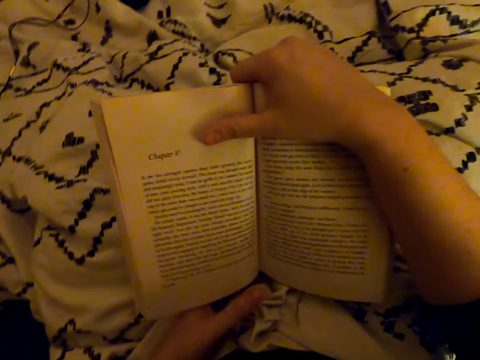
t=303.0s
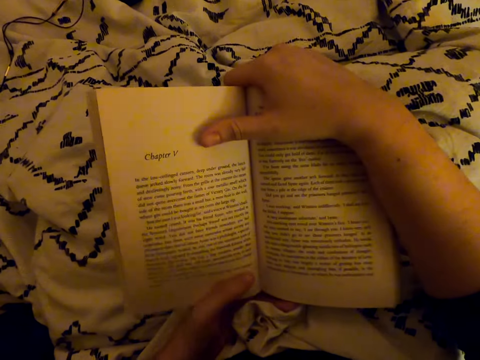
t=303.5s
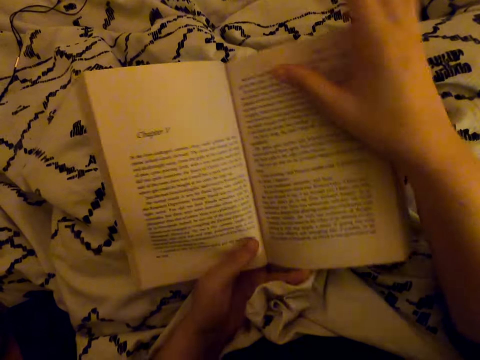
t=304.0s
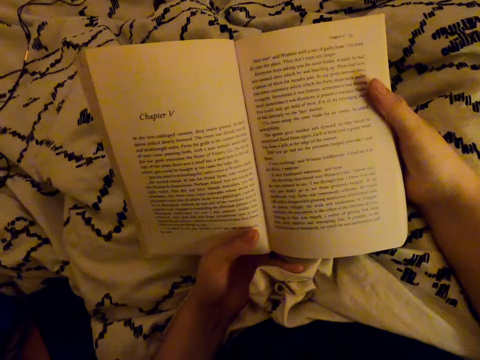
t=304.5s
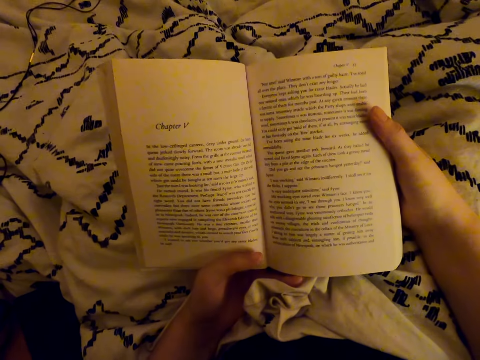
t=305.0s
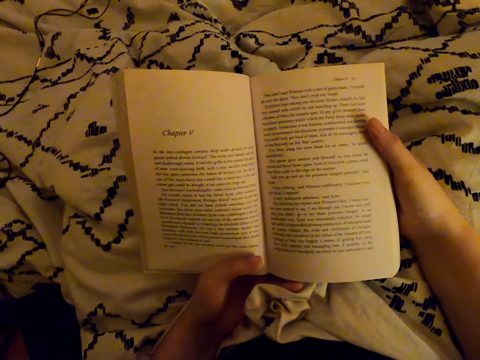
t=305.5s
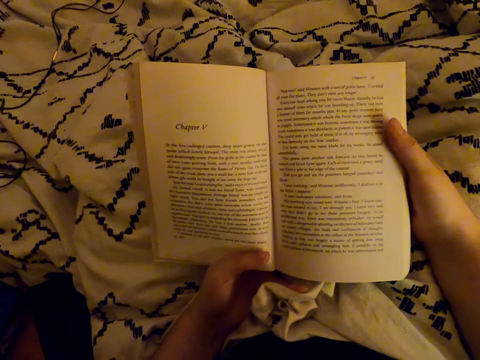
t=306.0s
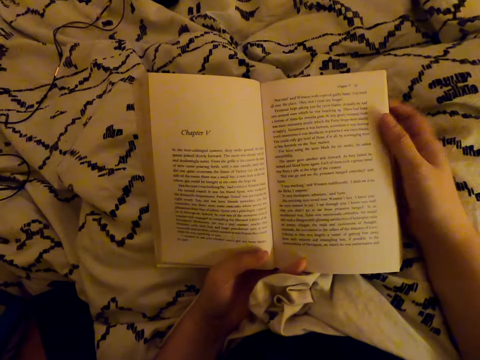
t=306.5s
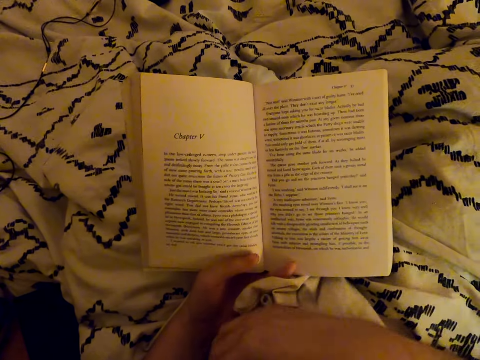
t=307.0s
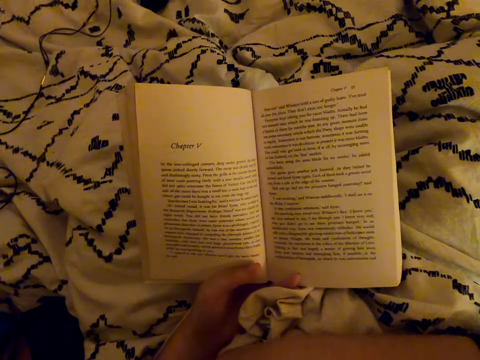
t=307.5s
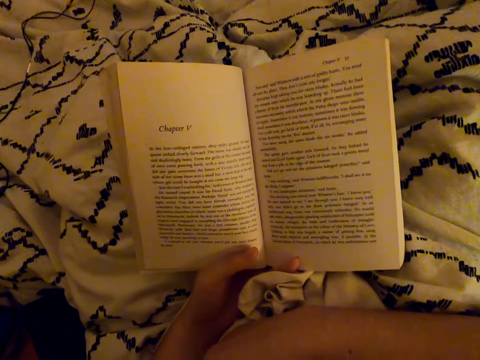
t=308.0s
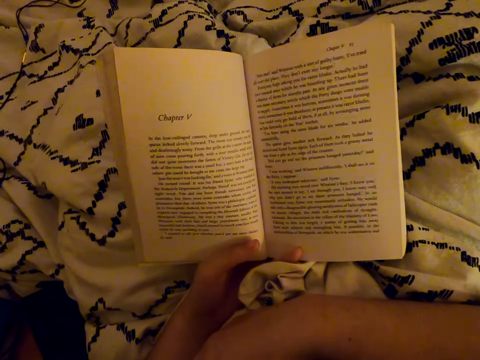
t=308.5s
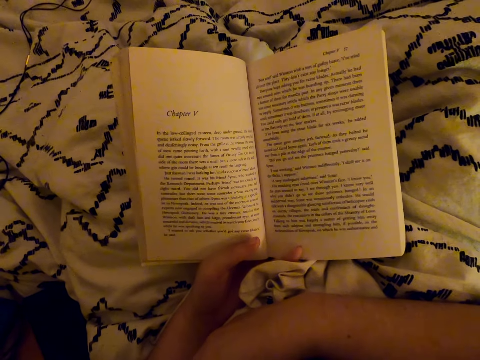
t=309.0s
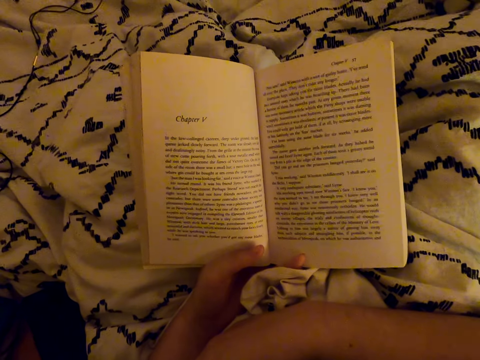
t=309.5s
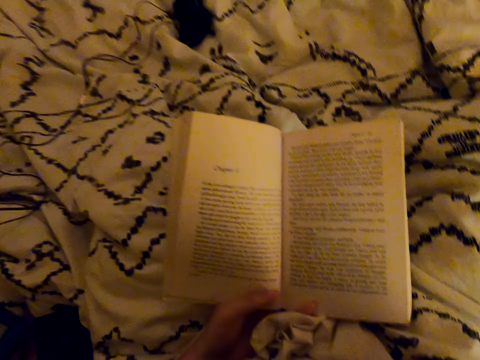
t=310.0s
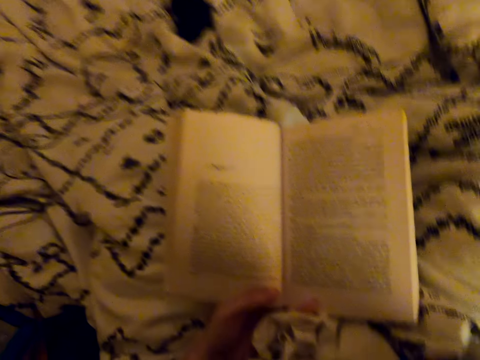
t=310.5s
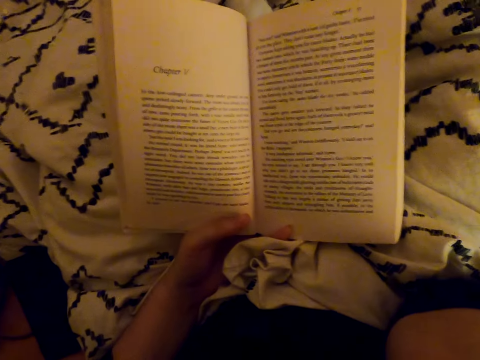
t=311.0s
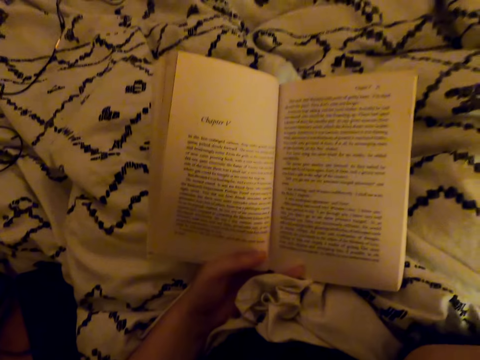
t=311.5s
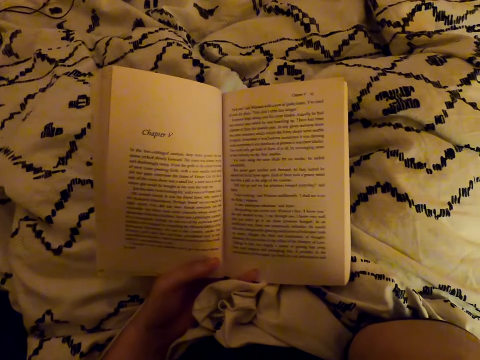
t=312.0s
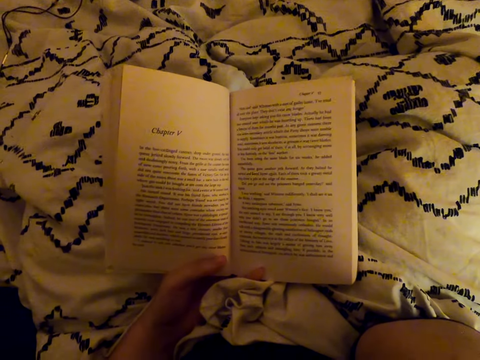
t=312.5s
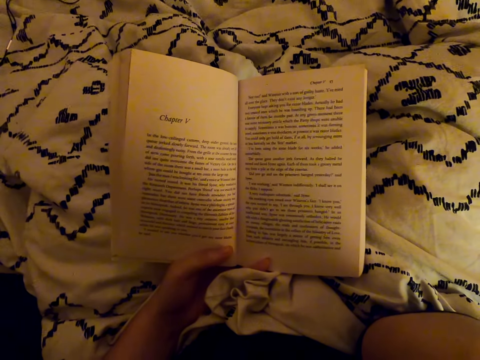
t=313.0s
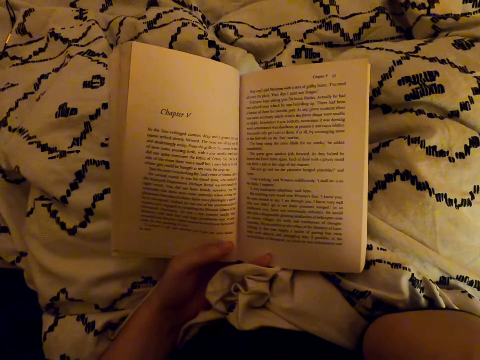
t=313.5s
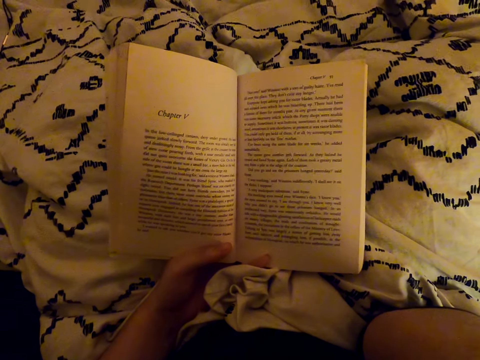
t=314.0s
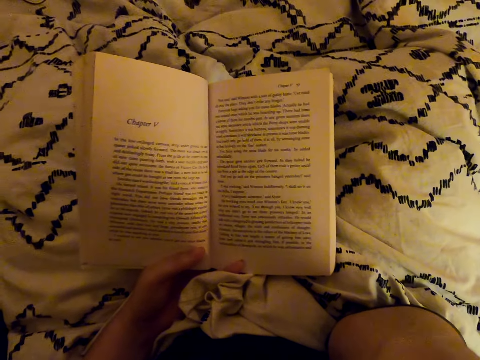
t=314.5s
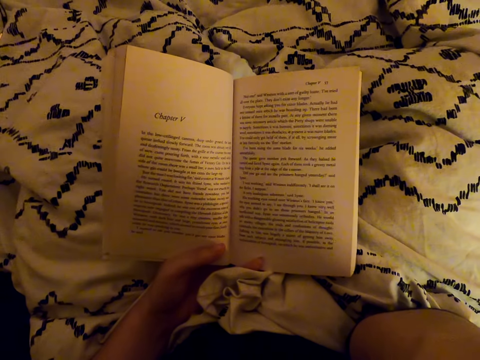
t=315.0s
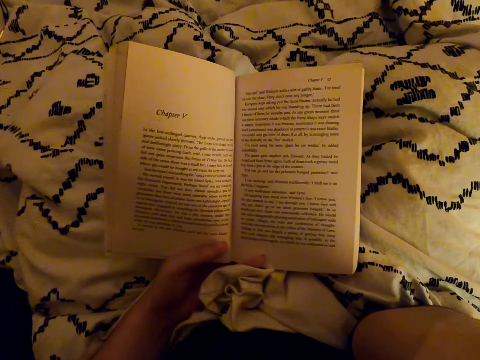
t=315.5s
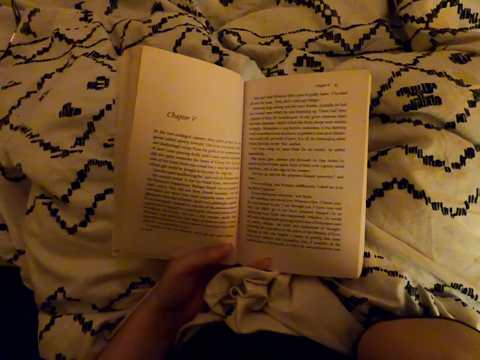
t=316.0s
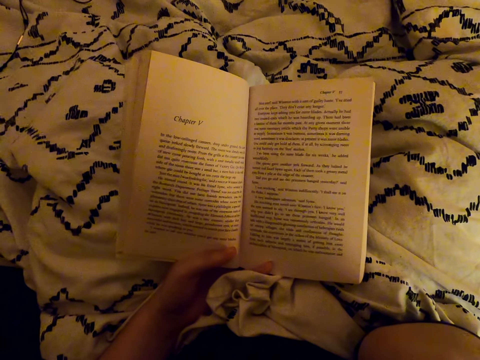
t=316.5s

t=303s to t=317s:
The camera wearer reads the book. They adjust the book. They withdraw one hand from the book. They fix the camera.

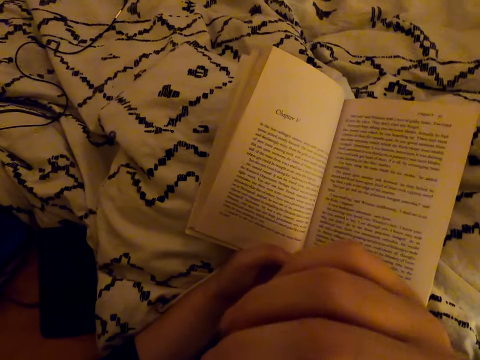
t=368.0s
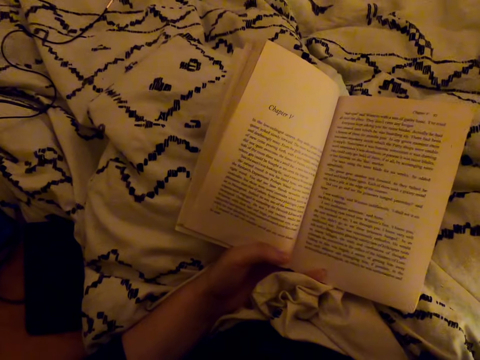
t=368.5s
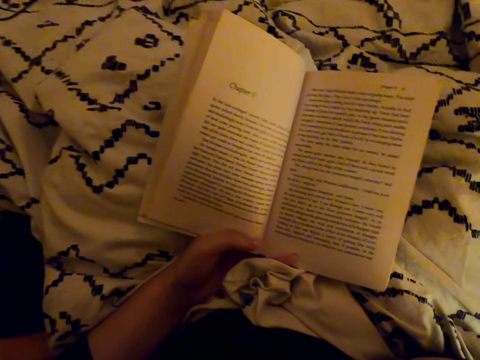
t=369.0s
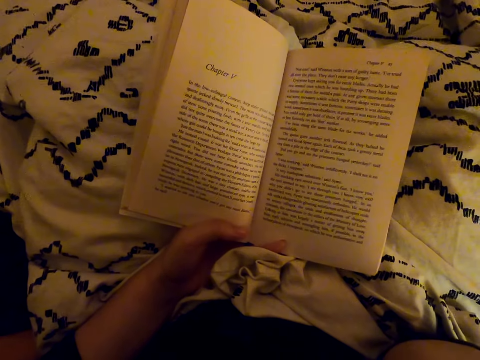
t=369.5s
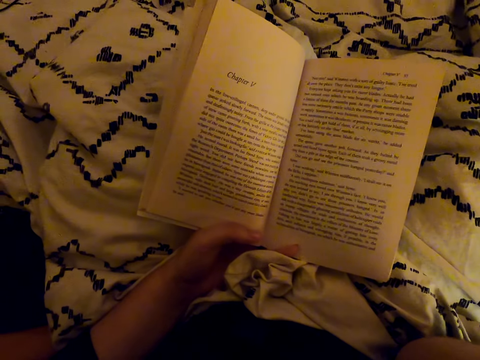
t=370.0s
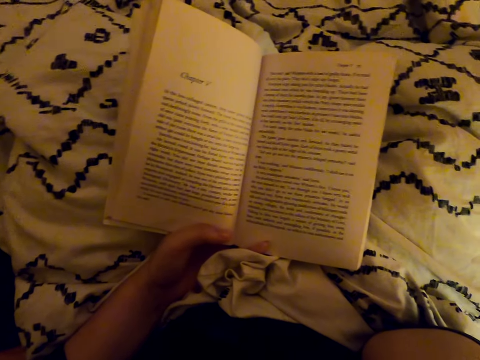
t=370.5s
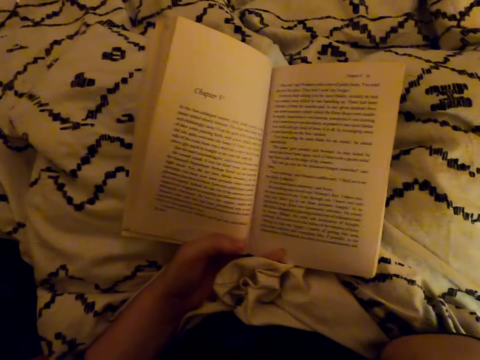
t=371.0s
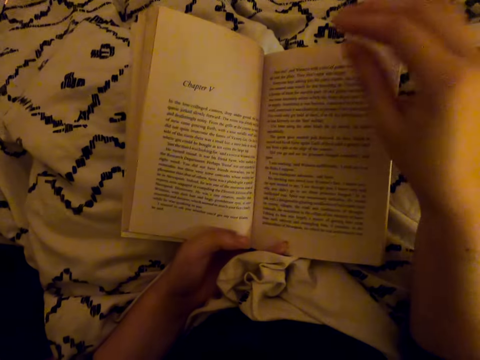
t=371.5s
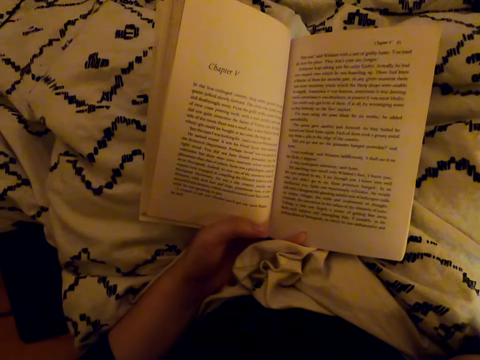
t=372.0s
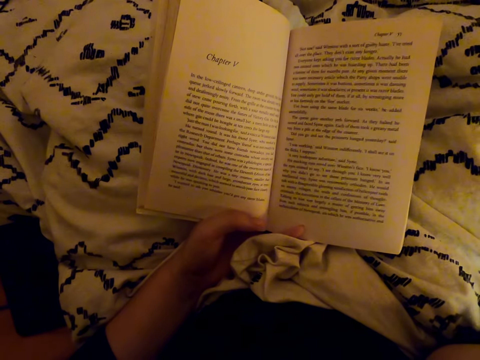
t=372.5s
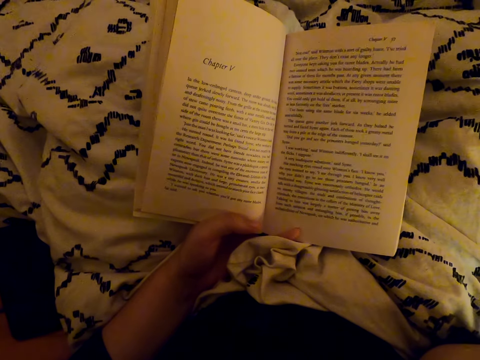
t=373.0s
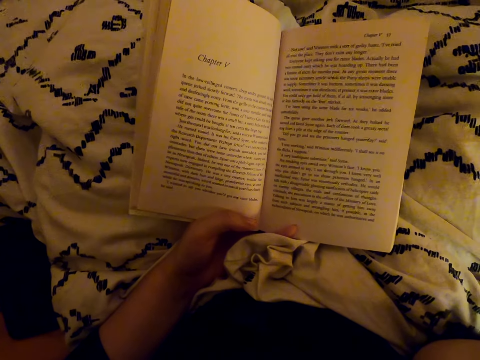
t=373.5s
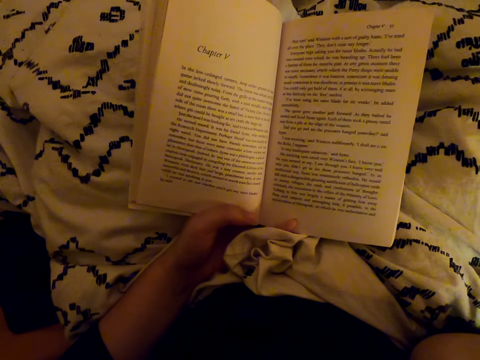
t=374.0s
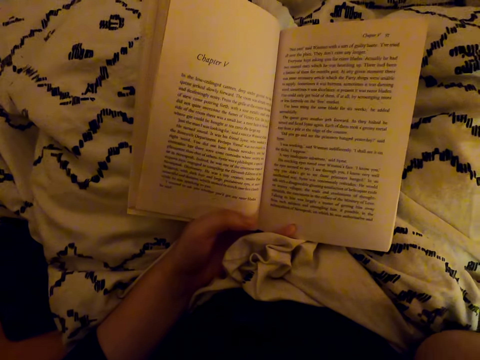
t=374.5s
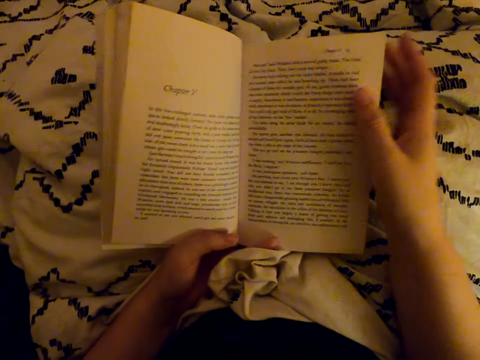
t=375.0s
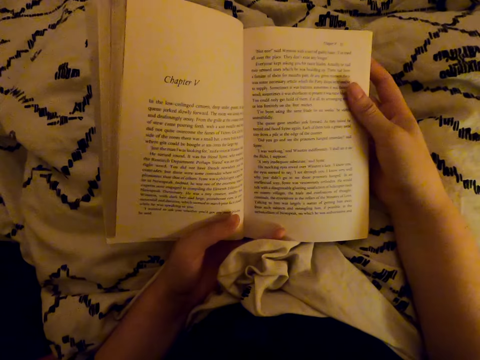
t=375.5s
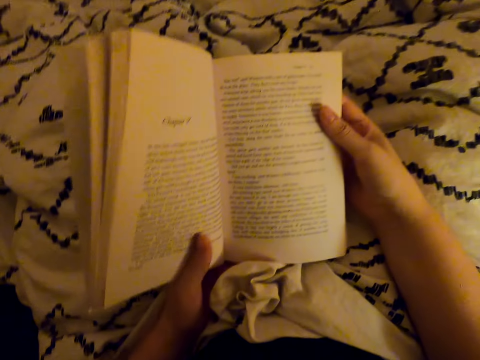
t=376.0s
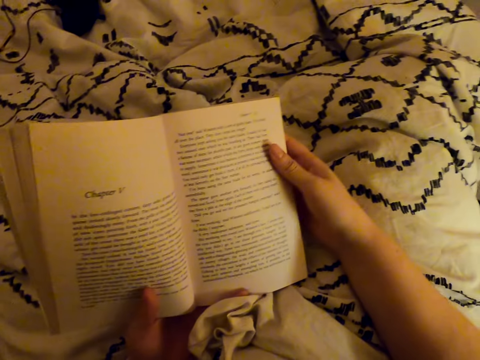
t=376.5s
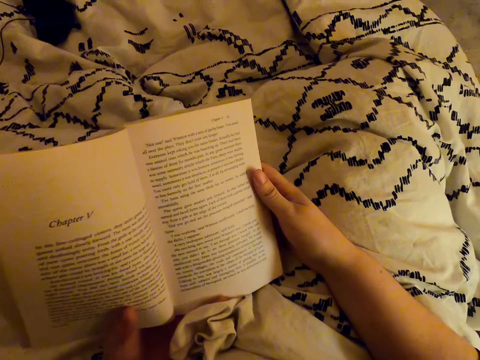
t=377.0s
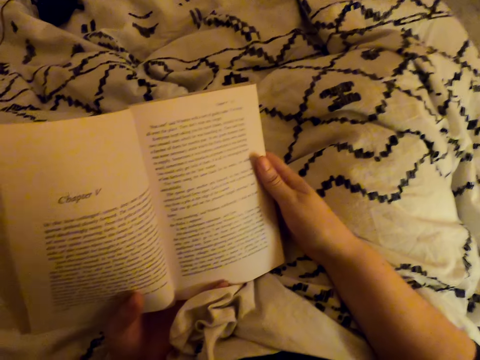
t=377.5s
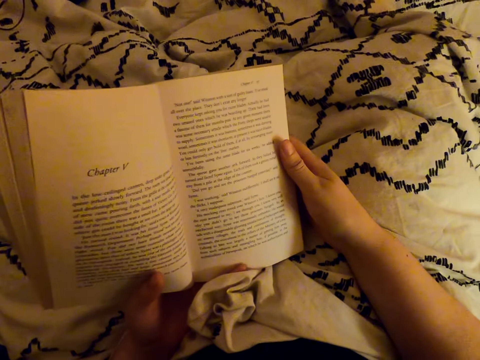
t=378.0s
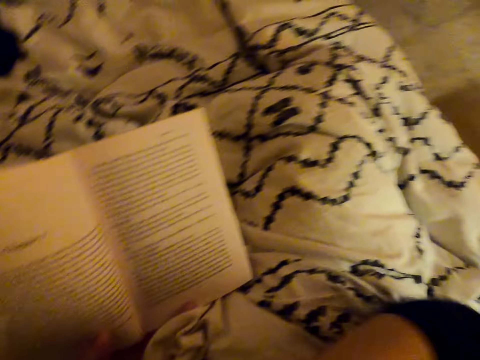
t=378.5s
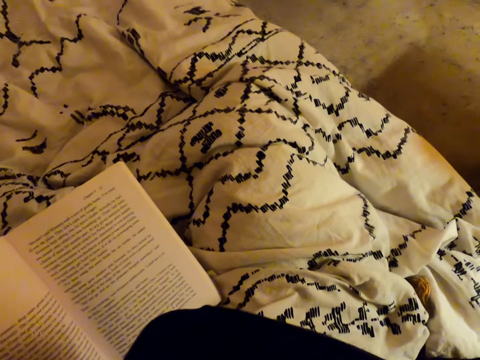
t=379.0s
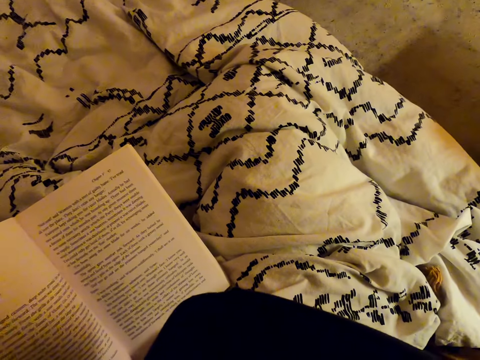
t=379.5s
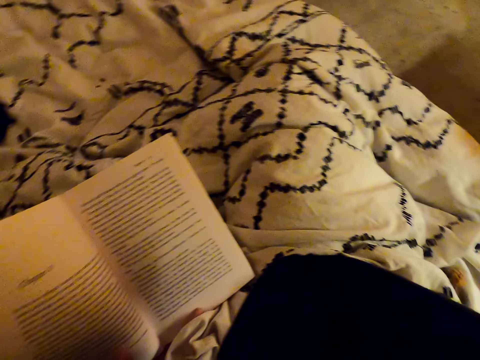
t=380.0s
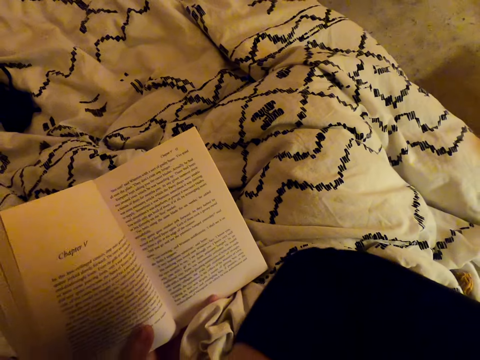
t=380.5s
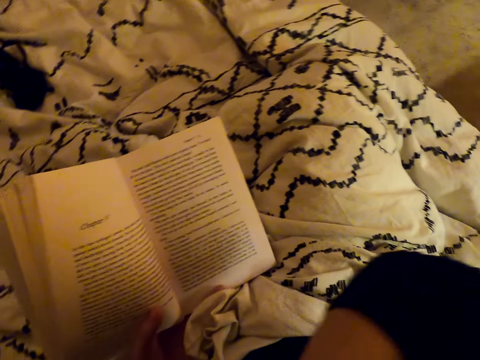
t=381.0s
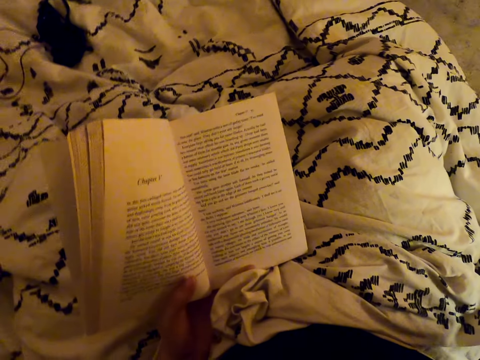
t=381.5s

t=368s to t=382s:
The camera wearer moves a hand. They hold the book with both hands. They read the book. They withdraw one hand from the book. They fix the camera.
